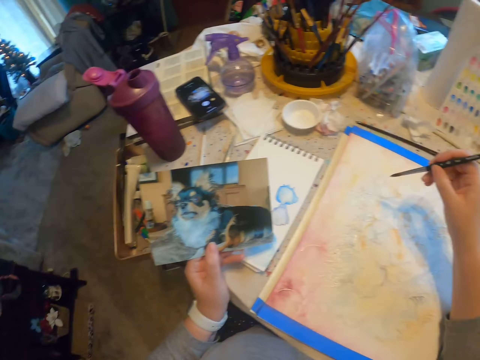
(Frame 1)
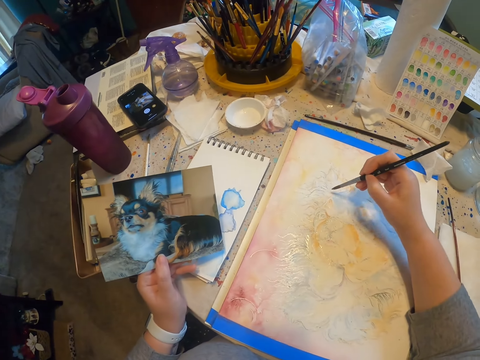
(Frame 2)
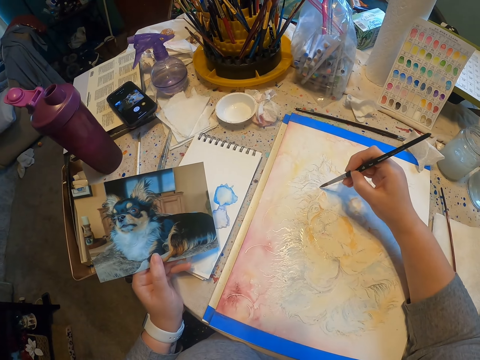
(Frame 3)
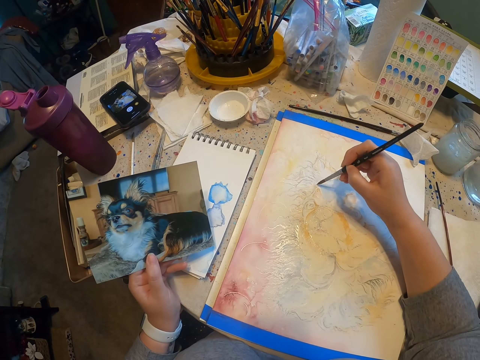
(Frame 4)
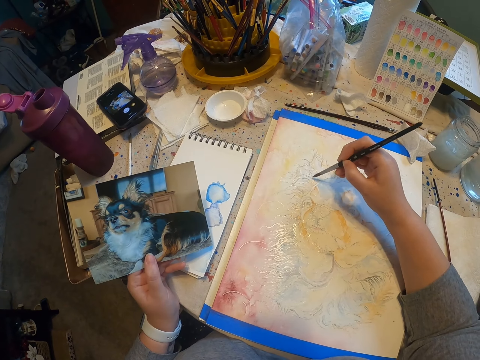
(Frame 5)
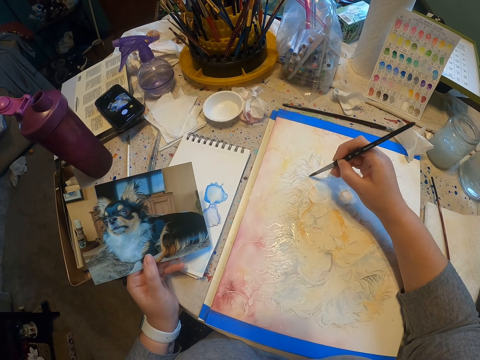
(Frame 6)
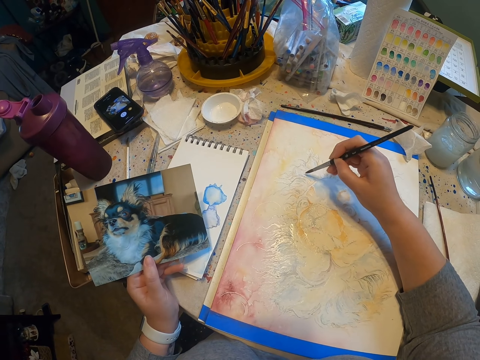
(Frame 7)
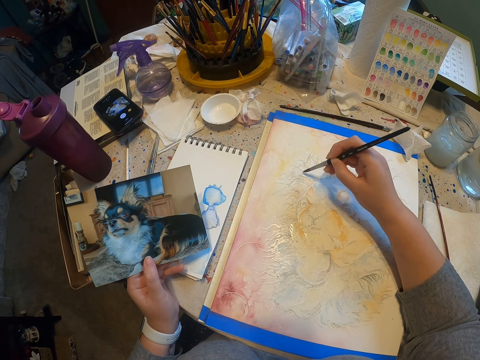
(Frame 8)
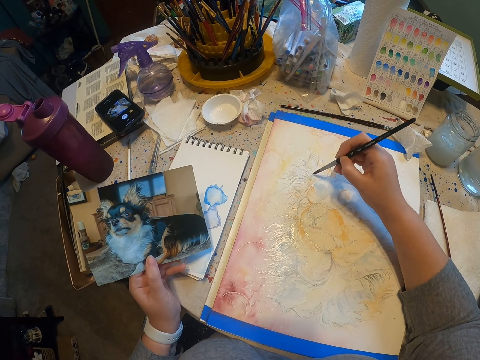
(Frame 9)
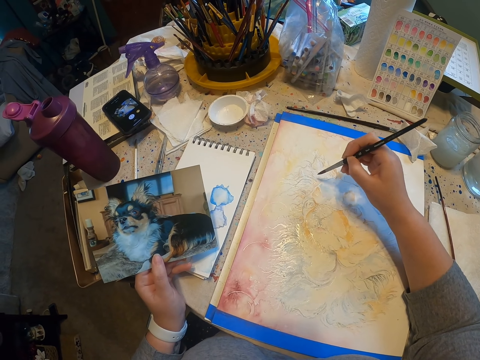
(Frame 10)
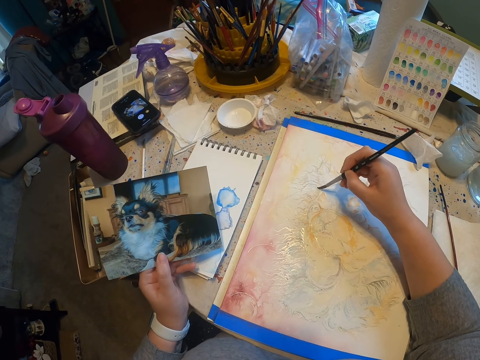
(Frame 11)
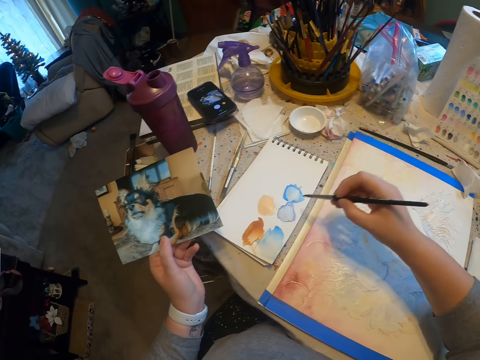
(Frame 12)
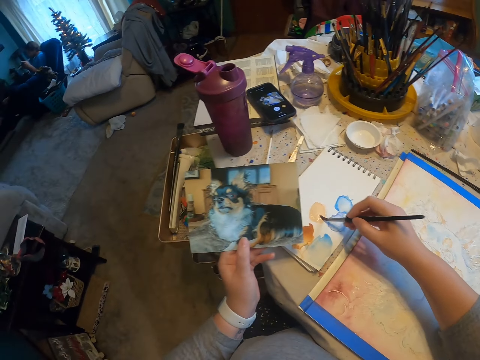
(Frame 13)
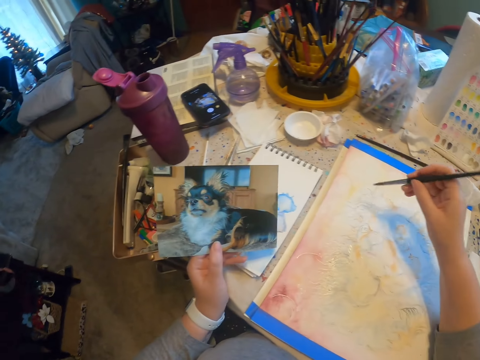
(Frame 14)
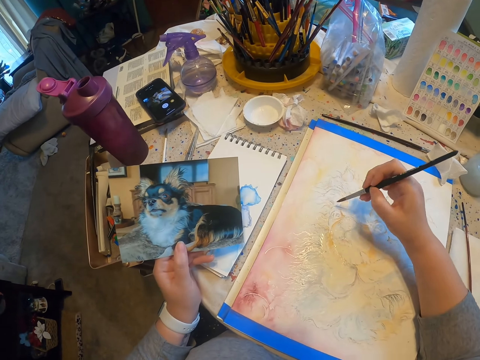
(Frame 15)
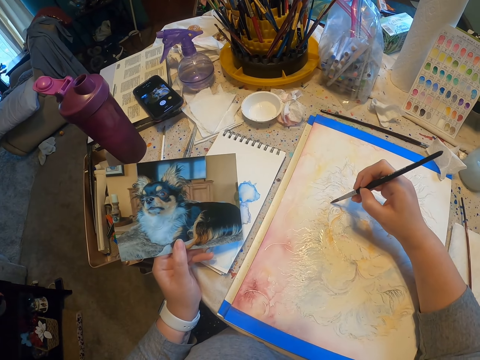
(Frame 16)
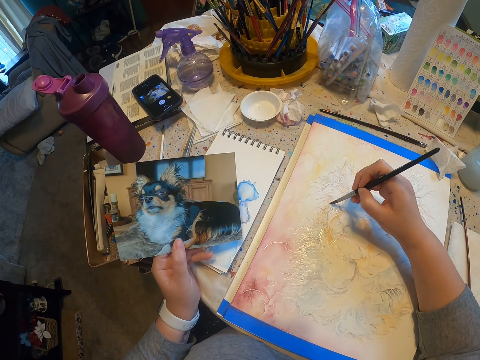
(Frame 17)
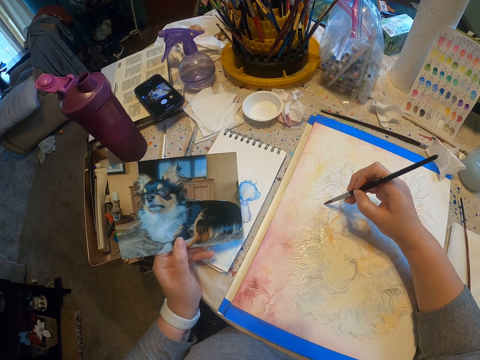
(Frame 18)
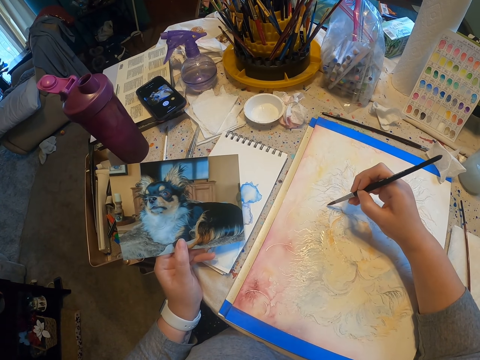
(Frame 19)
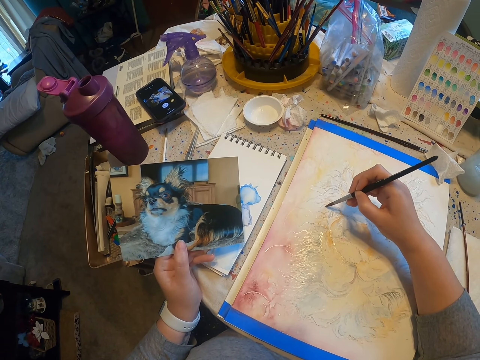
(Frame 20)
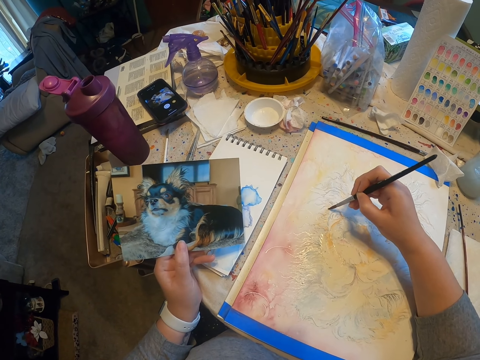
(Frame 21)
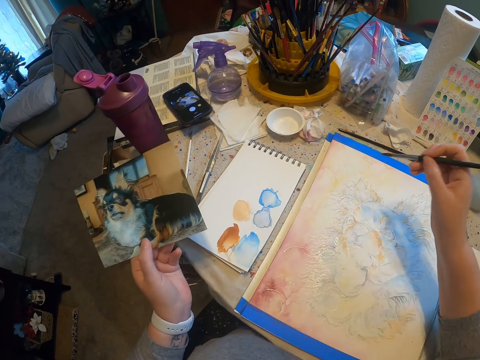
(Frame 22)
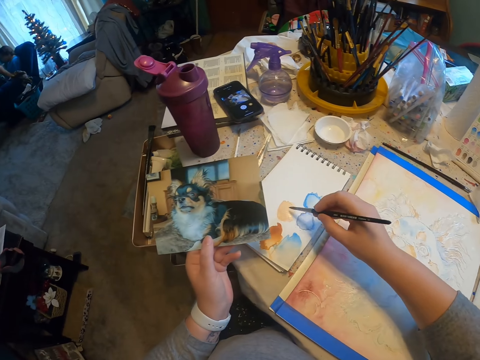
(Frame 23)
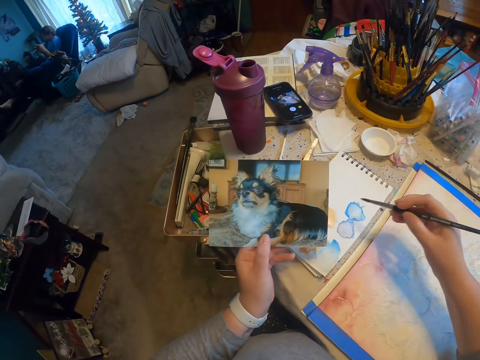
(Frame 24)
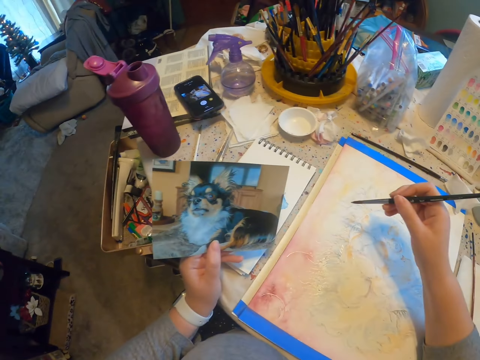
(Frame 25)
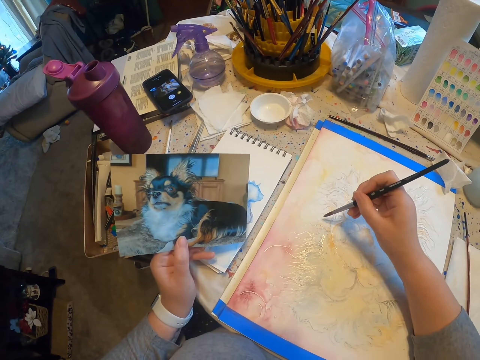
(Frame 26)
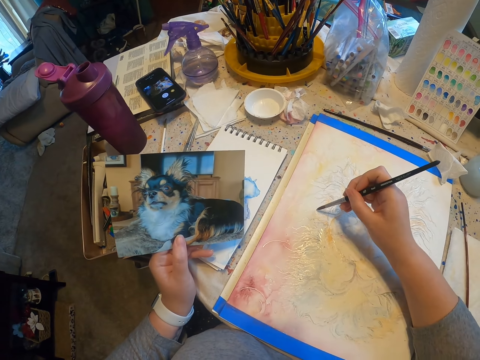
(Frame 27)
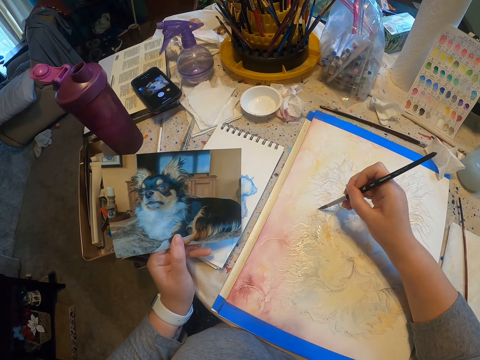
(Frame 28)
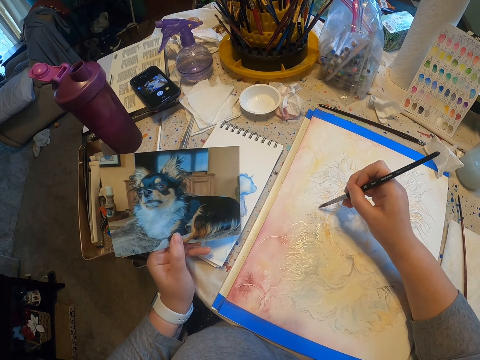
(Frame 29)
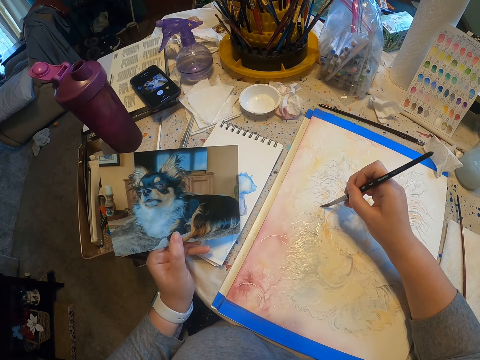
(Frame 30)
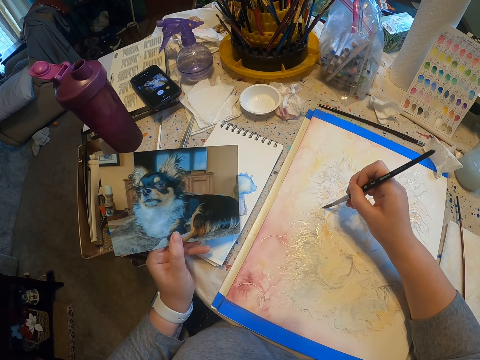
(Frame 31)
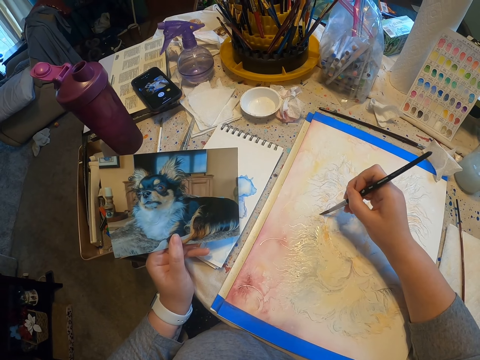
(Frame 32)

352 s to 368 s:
The camera wearer paints an image with a paintbrush. They draw on a drawing paper. They rub the paintbrush on a book and draw on the book. They draw on the drawing paper and paint the image. They rub the paintbrush on the book and draw on the book. They draw on the drawing paper and paint the image with the paintbrush.

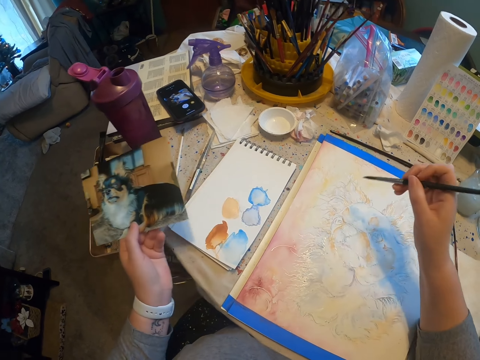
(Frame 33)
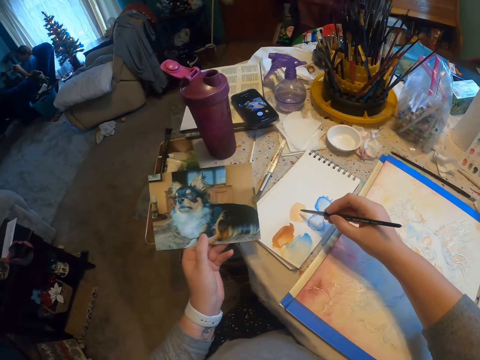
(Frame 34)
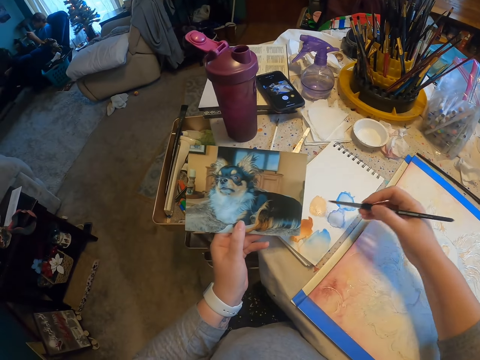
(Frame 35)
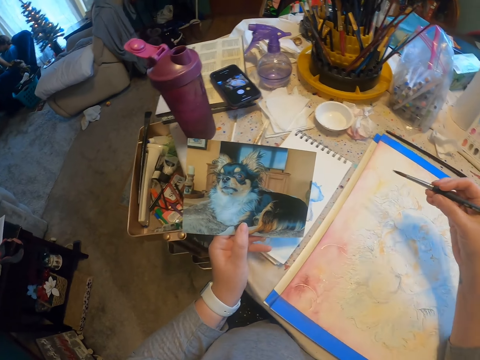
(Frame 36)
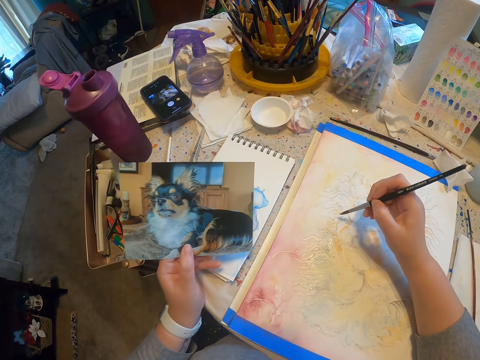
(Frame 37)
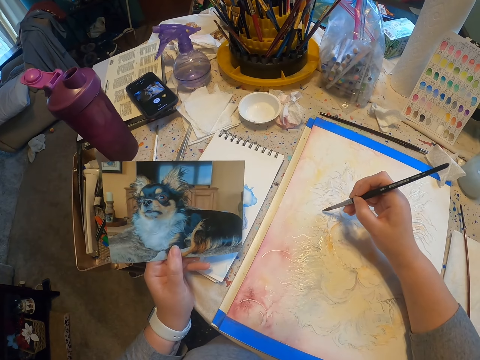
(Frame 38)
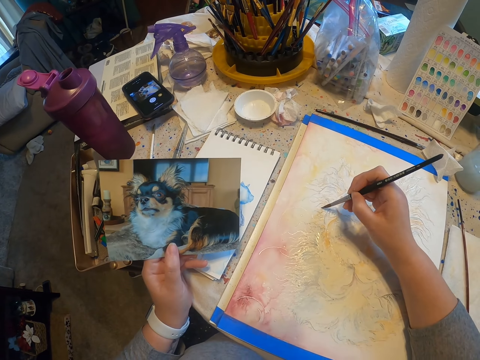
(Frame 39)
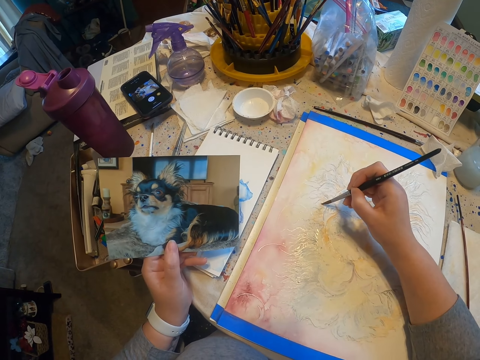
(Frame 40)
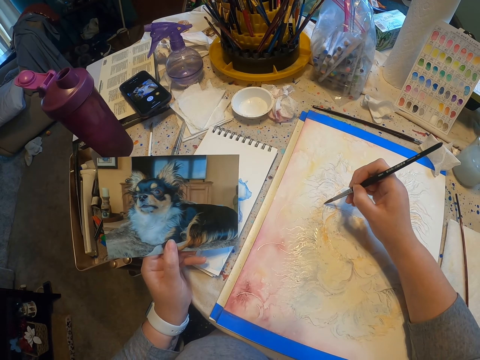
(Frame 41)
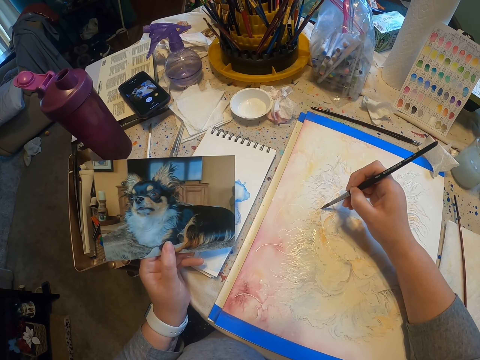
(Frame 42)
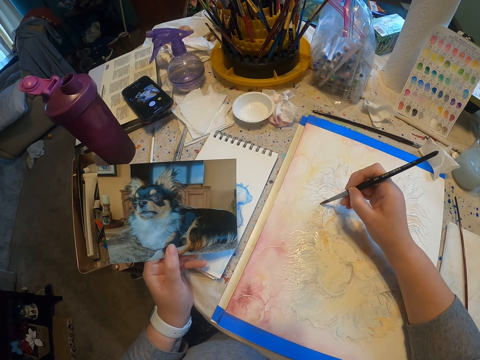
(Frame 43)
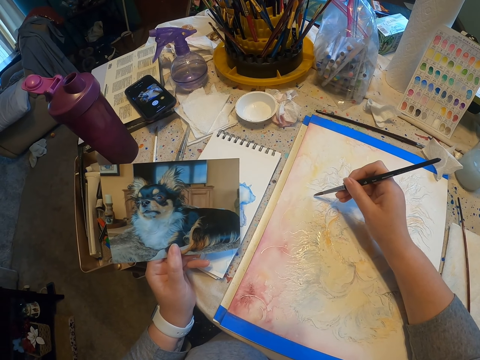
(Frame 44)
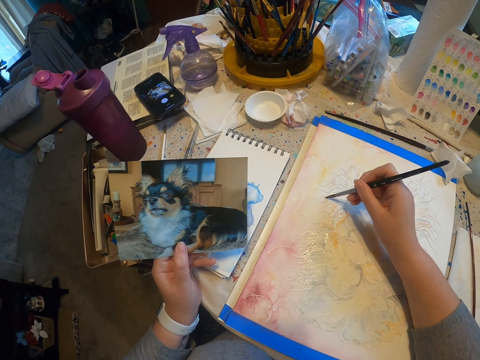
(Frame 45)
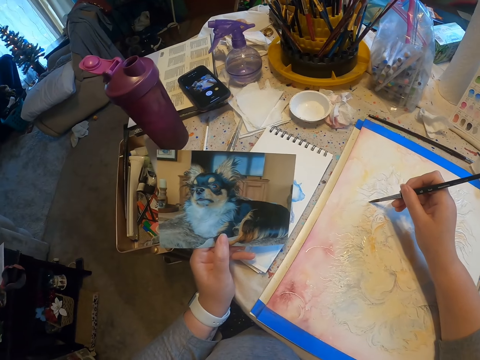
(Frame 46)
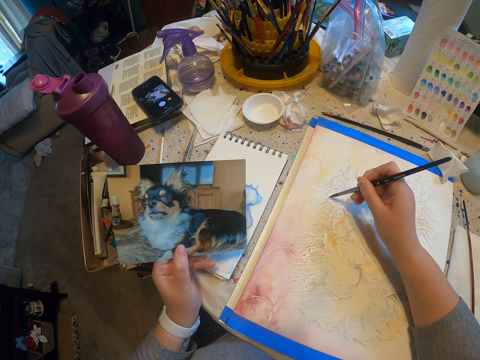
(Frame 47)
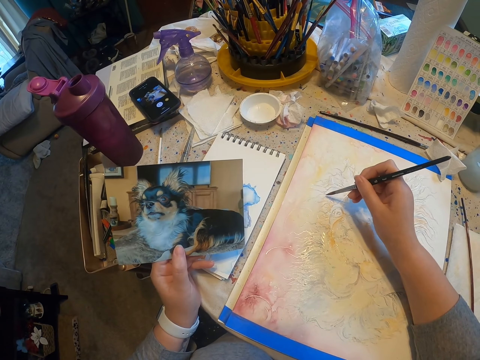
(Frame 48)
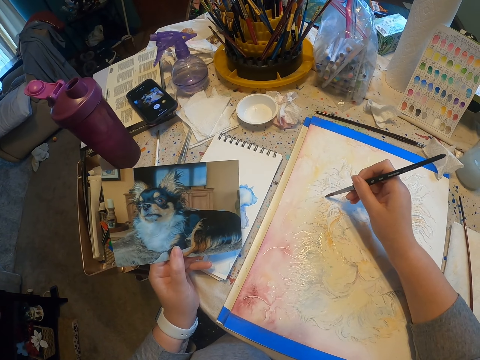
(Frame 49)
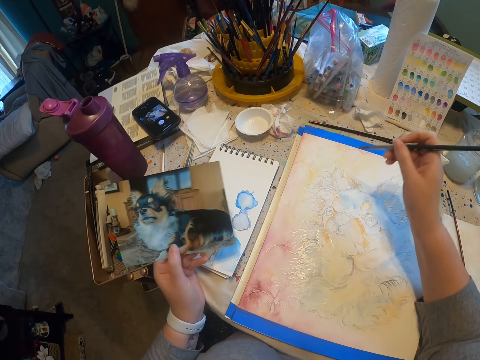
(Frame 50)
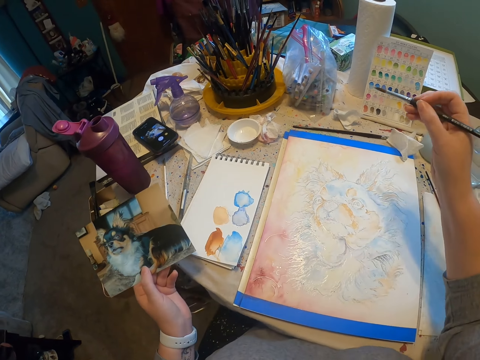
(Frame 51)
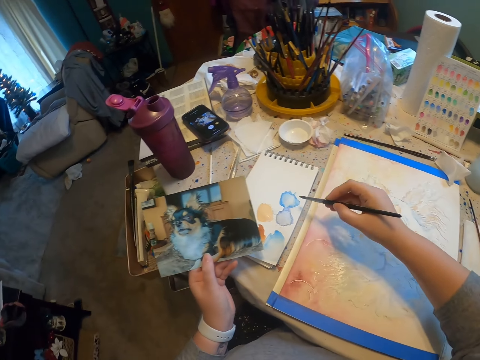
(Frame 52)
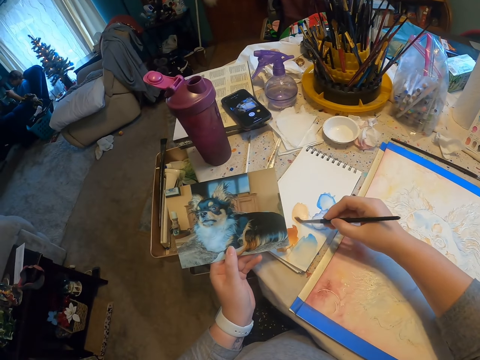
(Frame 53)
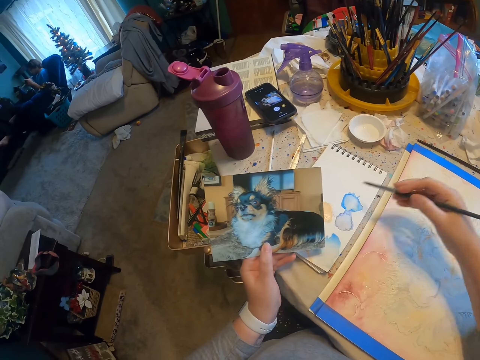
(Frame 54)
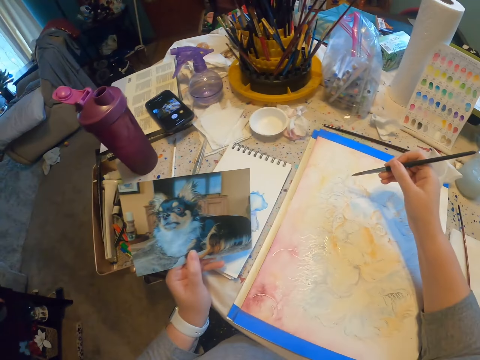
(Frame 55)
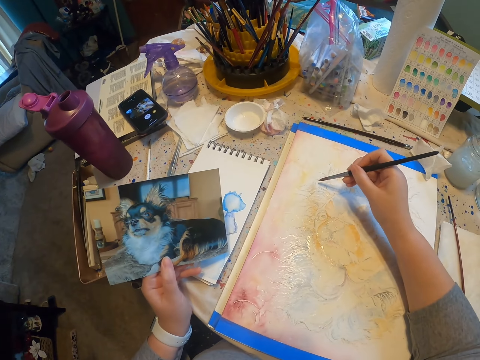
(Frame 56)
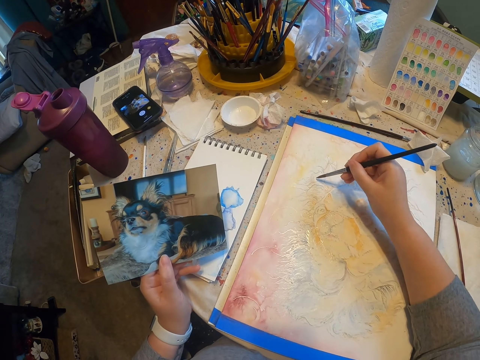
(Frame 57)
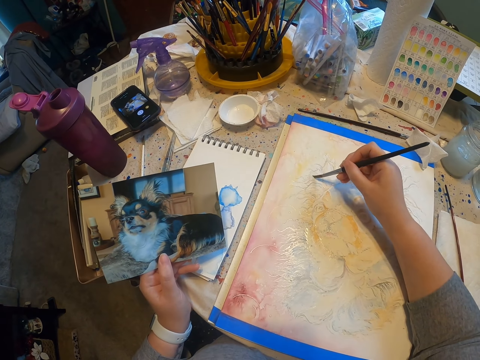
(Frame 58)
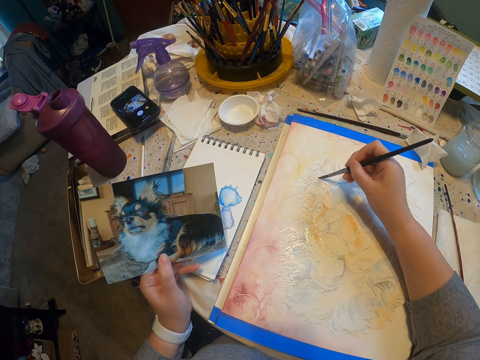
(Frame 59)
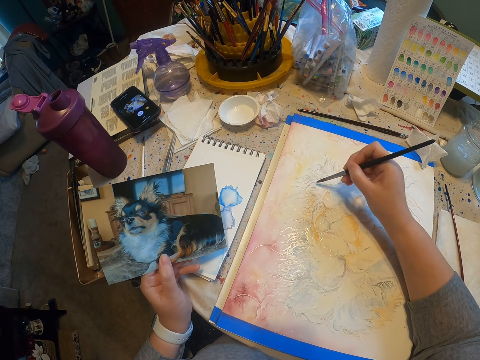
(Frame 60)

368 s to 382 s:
The camera wearer rubs a paintbrush on a book. They draw on the book. They paint an image with the paintbrush and draw on a drawing paper. They lift the paintbrush. They rub the paintbrush on the book and draw on the book. They paint the image with the paintbrush and draw on the drawing paper.
